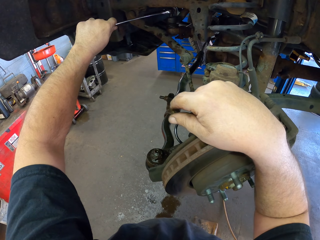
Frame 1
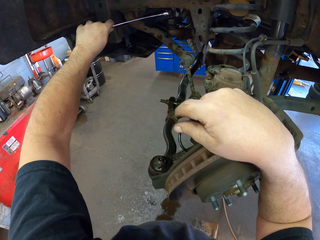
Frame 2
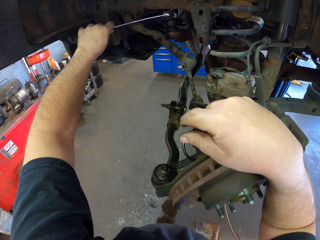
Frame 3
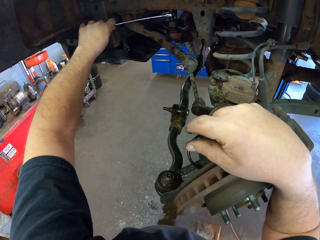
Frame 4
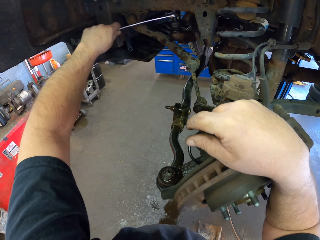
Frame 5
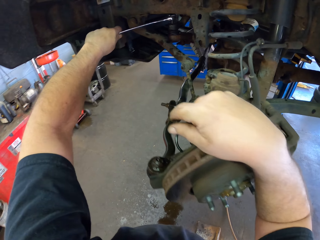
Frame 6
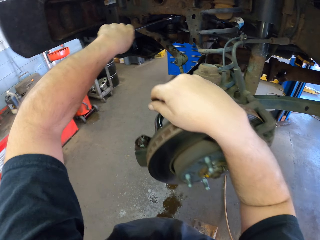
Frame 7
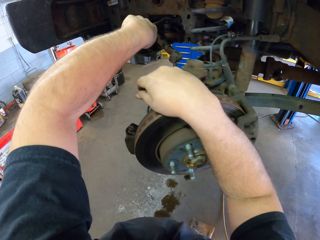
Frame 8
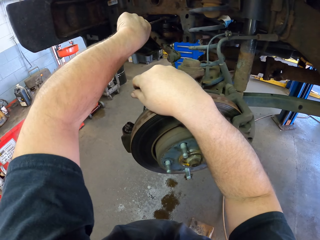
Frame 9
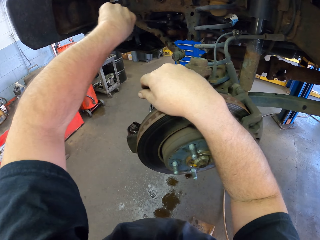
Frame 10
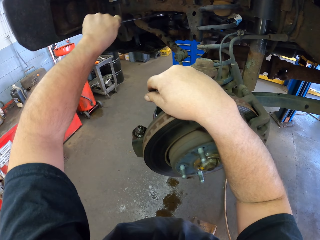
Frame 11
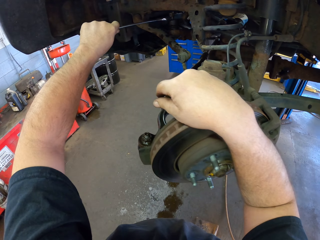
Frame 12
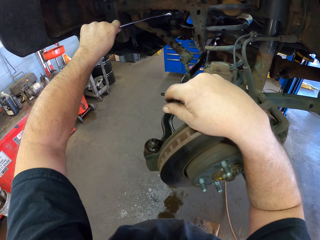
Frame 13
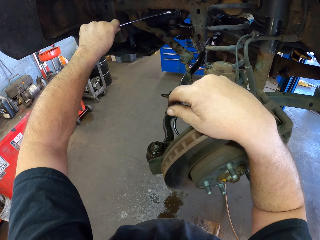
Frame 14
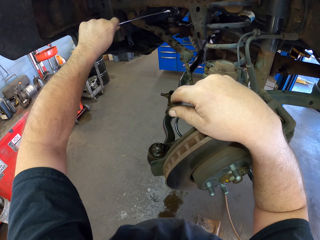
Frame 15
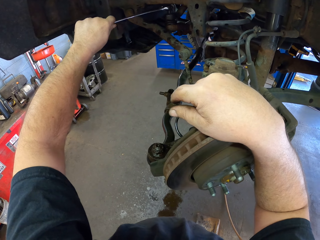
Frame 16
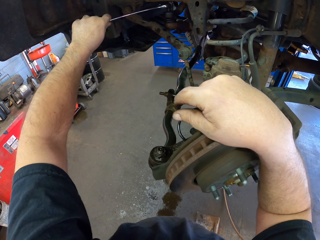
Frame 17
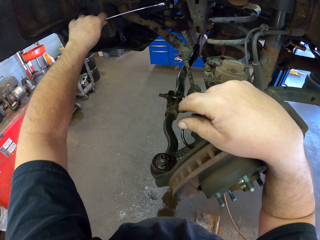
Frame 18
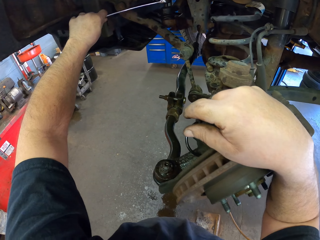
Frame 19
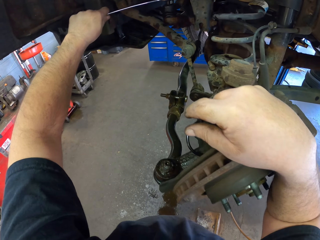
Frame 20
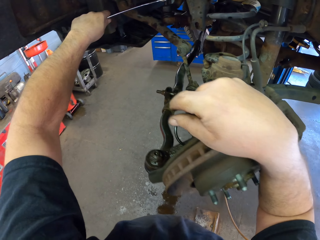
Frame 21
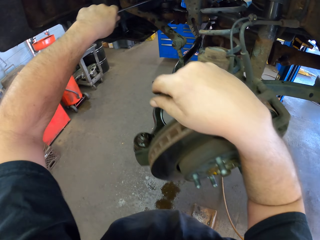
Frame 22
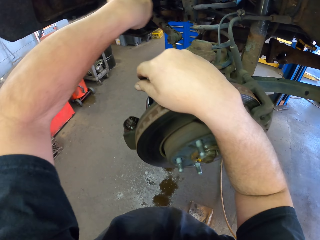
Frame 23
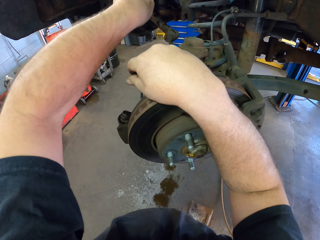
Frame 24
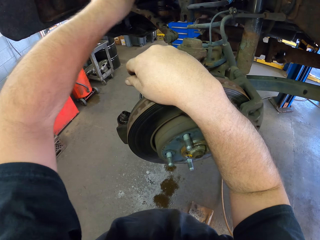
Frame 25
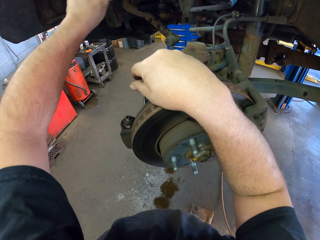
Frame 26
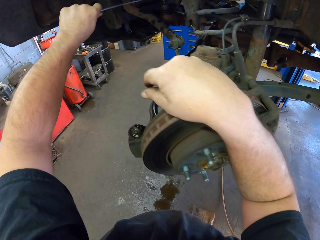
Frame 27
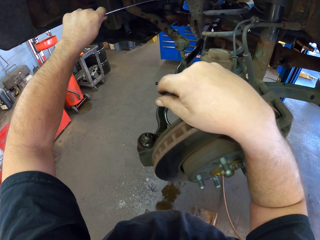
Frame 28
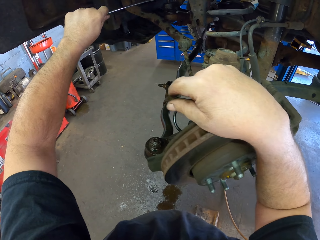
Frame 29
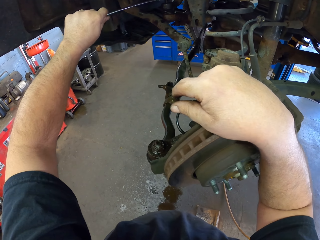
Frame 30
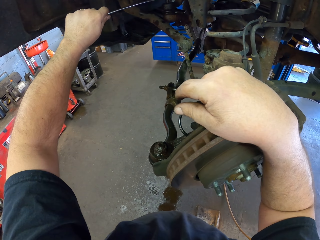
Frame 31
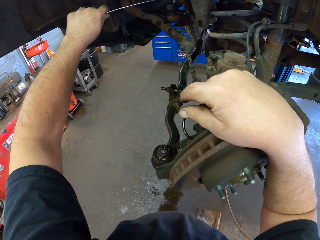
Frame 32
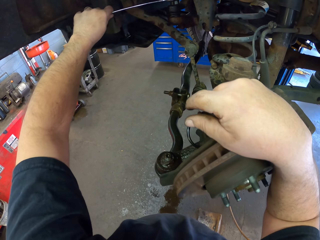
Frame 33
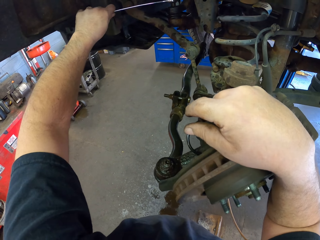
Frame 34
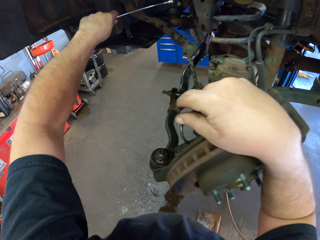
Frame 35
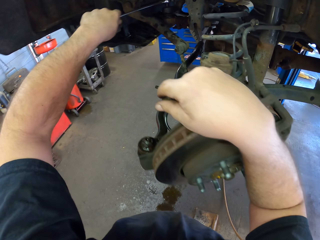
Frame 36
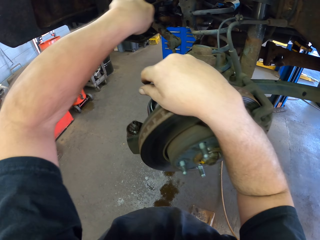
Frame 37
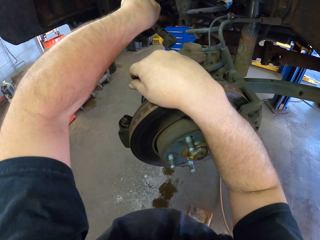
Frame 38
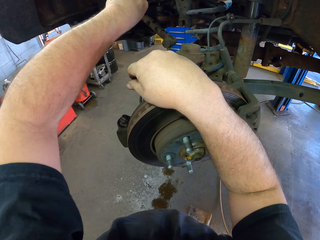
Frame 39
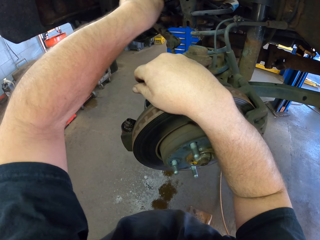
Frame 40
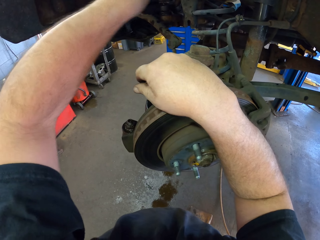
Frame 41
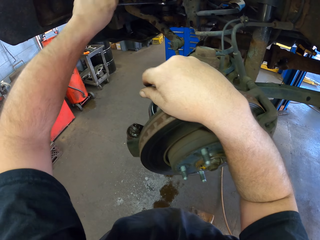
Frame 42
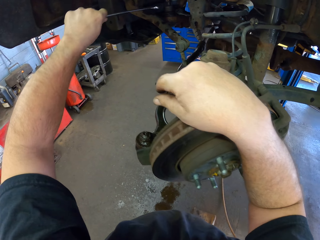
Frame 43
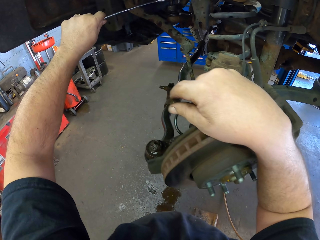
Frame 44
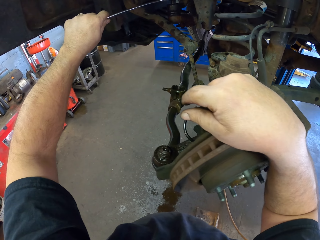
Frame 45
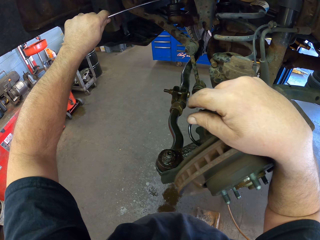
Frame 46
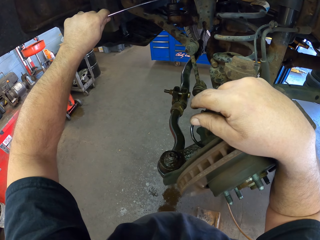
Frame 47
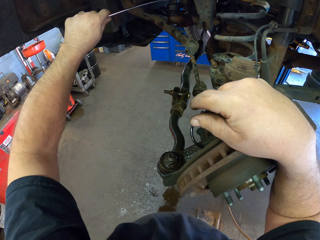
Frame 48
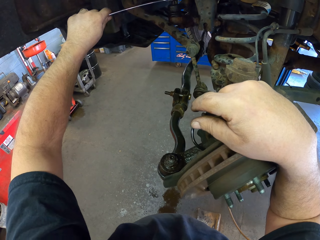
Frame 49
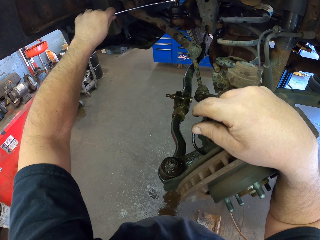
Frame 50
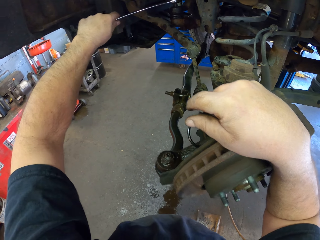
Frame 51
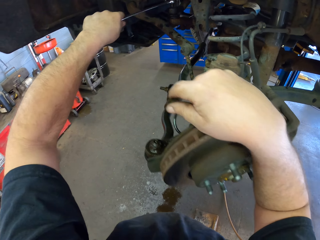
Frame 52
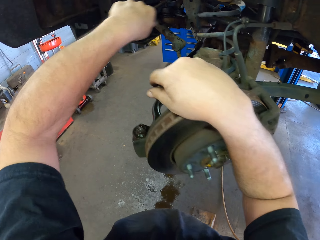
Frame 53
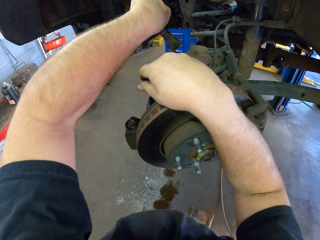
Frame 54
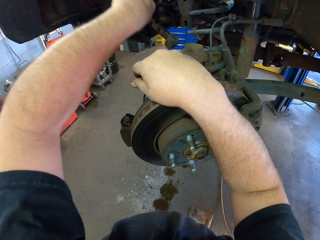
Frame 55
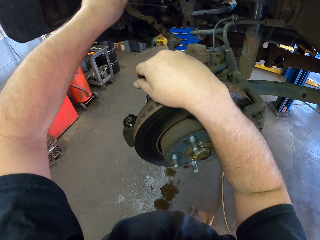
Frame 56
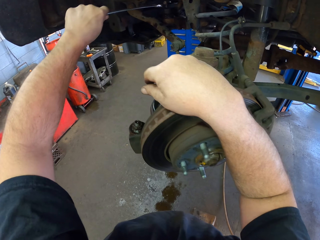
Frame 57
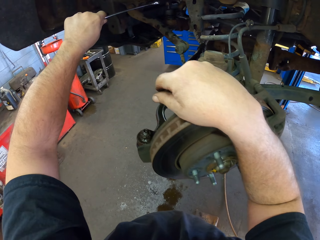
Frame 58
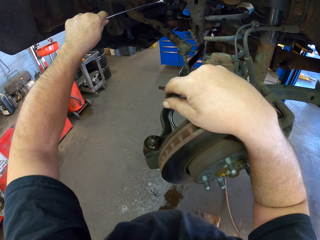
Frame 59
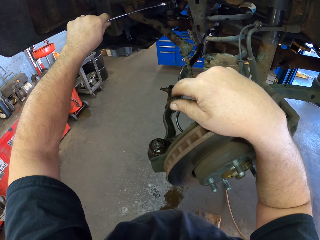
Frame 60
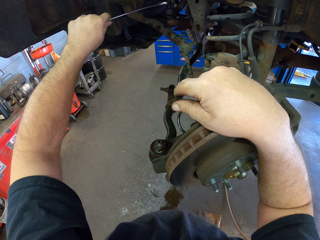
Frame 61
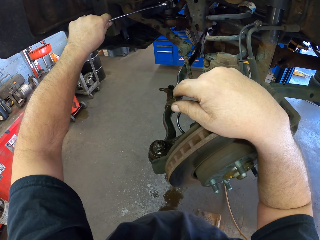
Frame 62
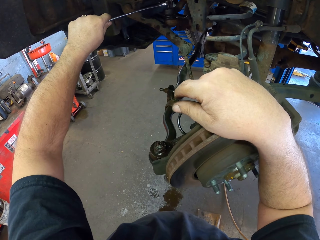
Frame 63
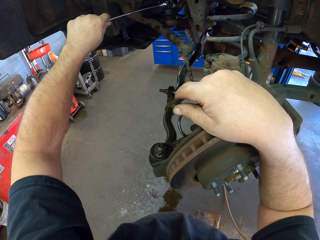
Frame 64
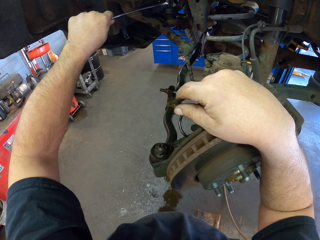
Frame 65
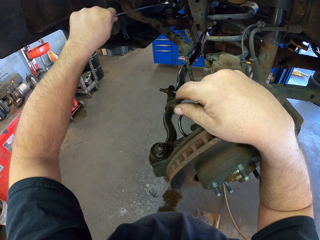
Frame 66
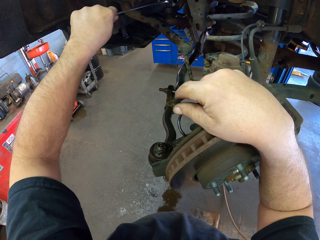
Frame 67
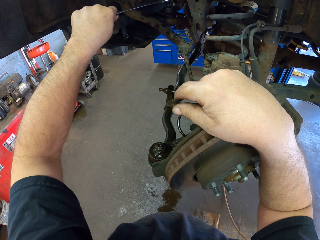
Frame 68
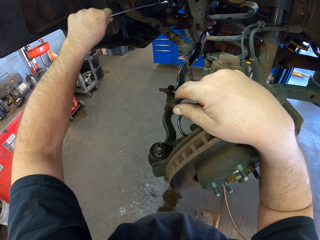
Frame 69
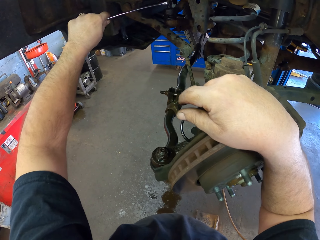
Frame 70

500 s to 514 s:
The camera wearer unfastens something with a spanner. They unfasten something with the spanner repeatedly.

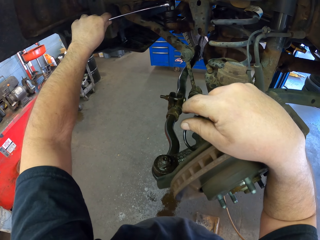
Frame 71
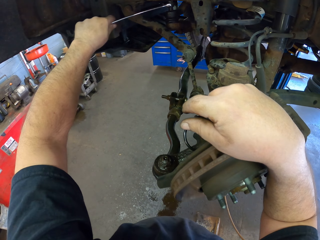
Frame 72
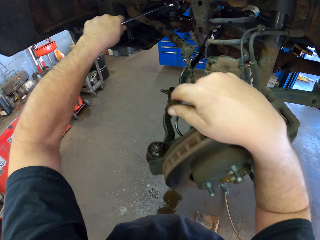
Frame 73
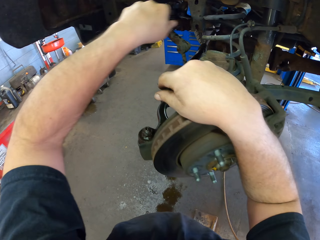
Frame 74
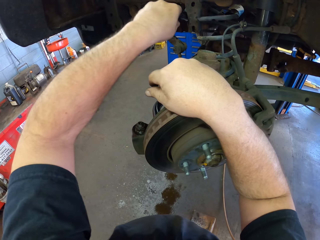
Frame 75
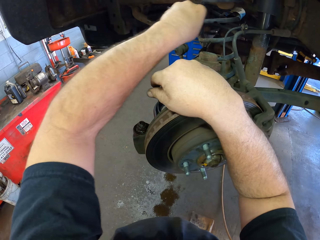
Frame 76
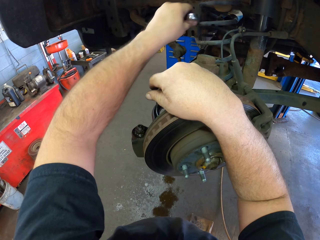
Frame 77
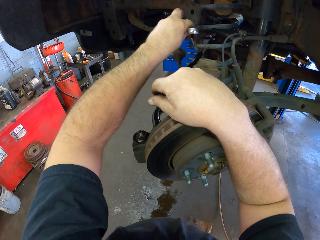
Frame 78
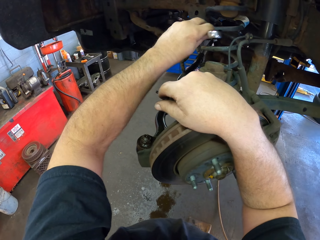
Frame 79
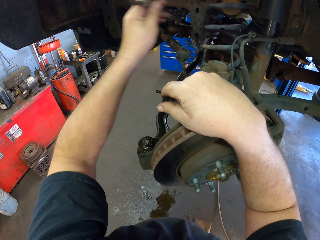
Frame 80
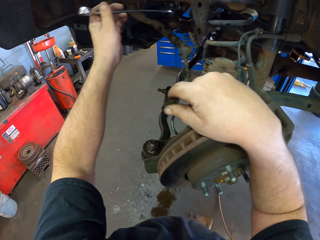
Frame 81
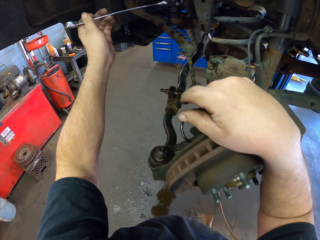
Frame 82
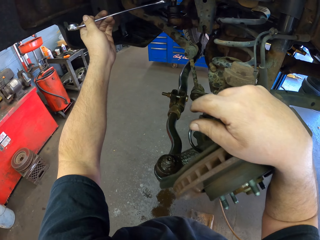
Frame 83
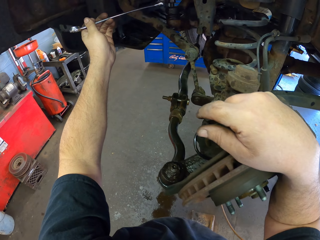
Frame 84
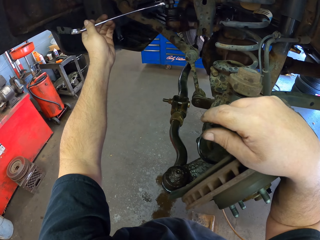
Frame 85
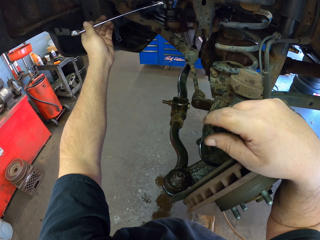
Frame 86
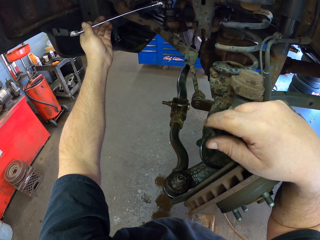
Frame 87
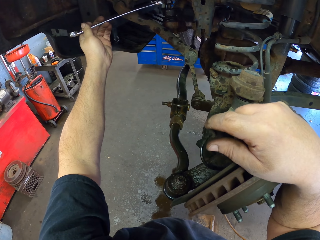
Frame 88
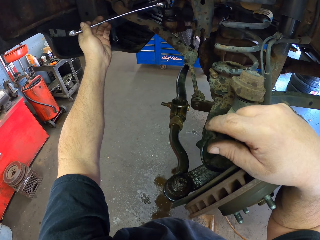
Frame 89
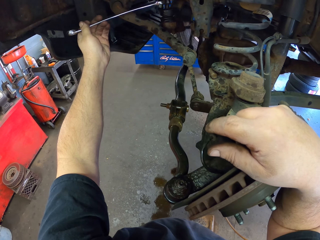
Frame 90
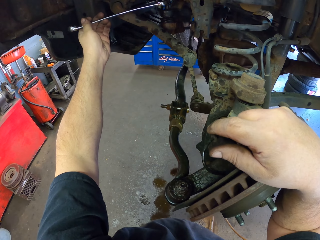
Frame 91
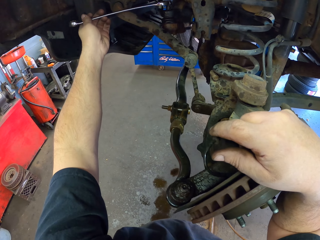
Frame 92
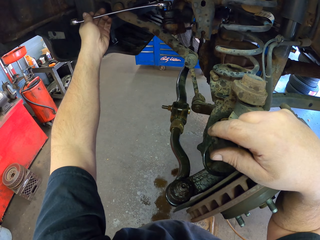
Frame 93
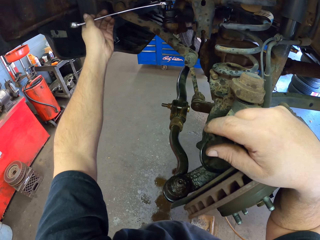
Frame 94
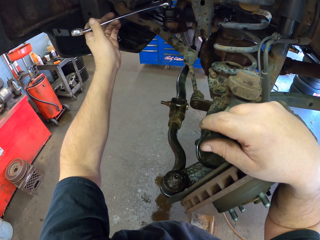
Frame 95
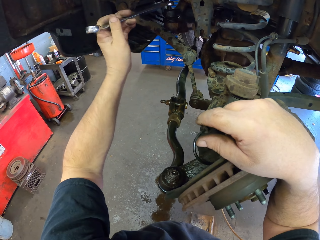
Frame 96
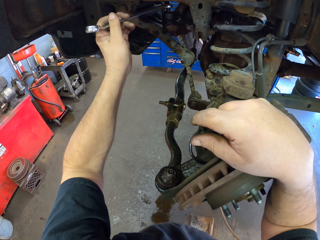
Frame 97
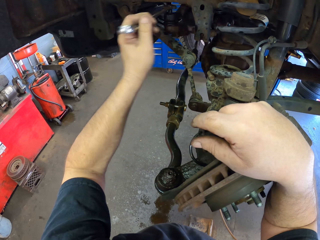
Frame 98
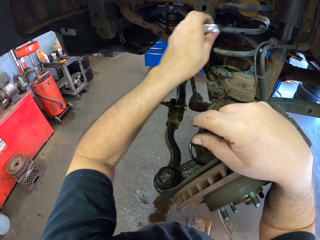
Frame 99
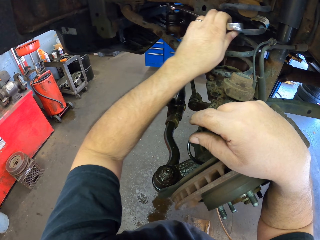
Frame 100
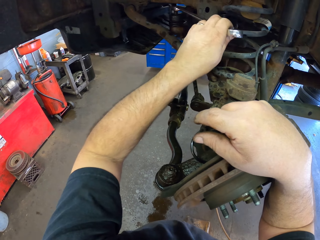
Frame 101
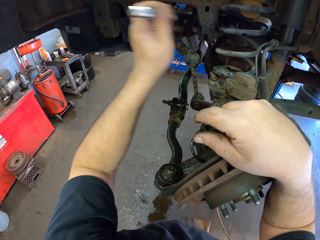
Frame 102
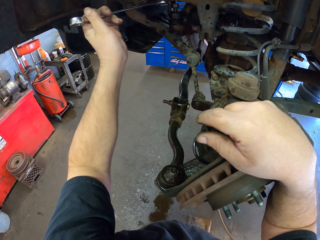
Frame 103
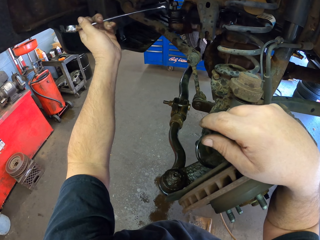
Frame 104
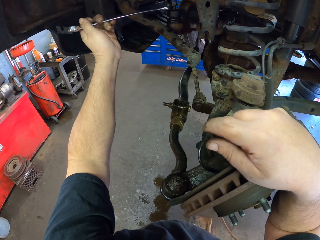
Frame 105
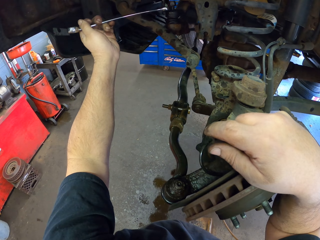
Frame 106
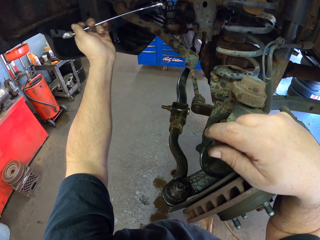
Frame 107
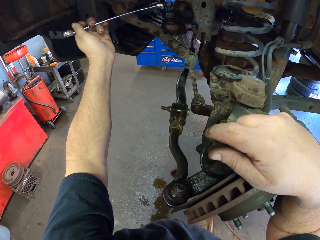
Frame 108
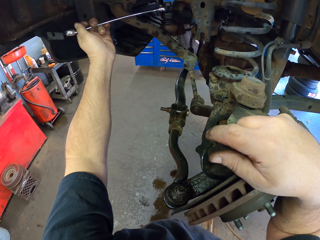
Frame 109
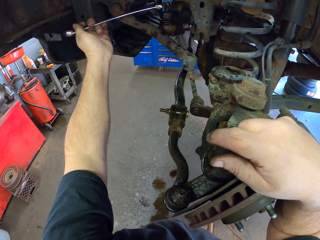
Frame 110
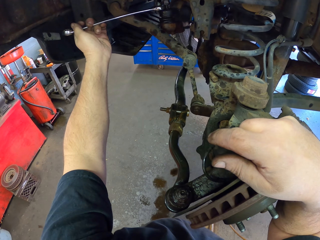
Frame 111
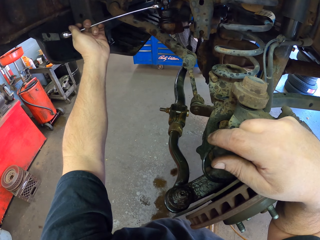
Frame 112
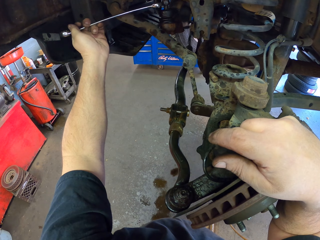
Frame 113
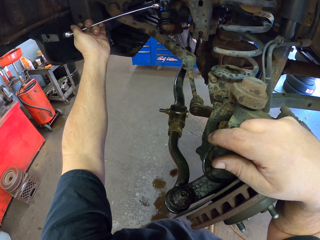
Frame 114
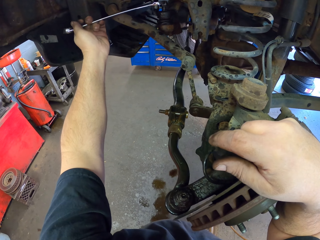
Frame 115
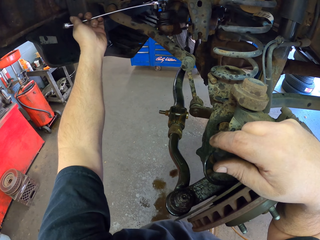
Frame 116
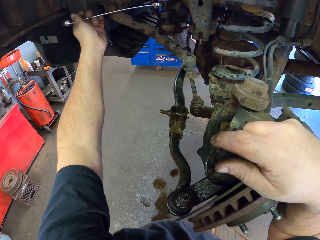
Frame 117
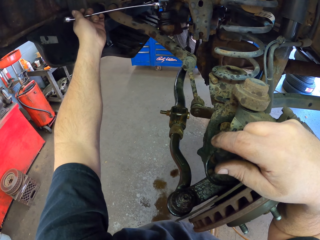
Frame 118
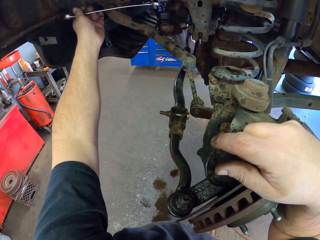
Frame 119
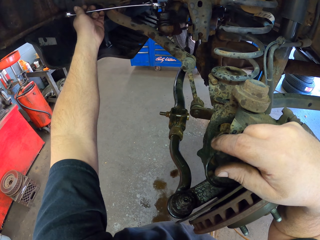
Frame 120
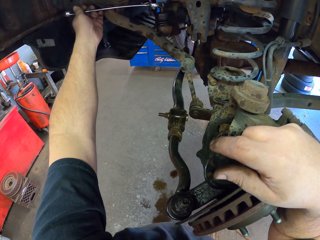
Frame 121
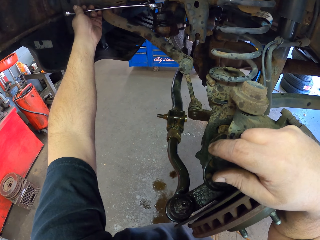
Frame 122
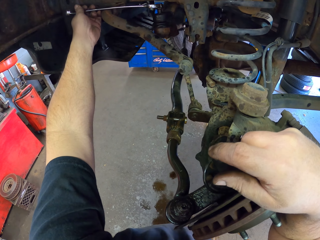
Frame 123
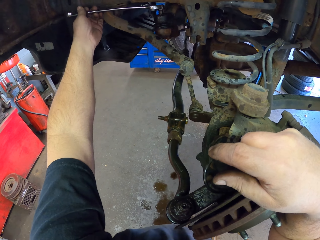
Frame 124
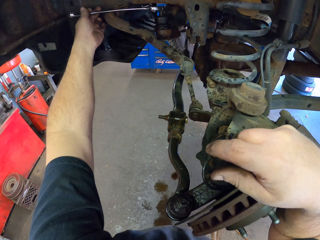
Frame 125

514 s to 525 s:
The camera wearer unfastens something with a spanner. They unfasten something with the spanner again.
